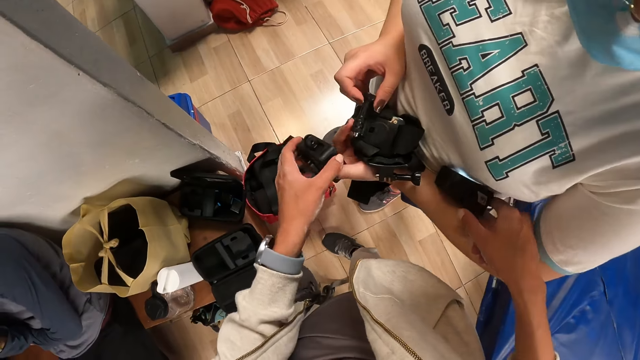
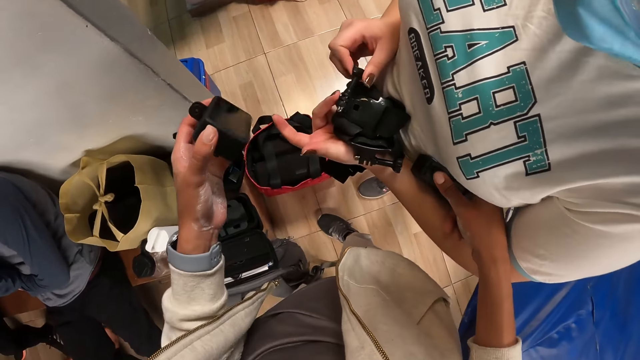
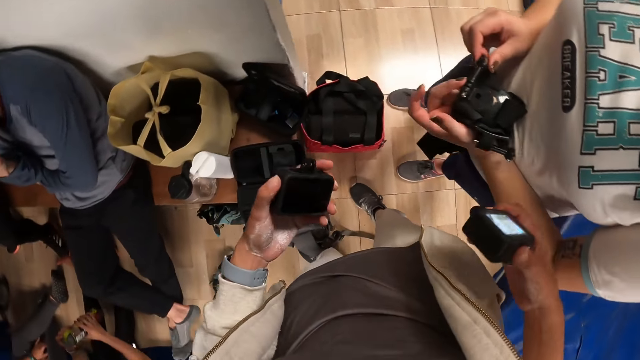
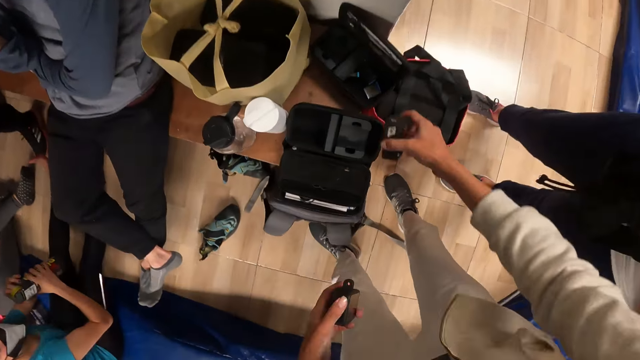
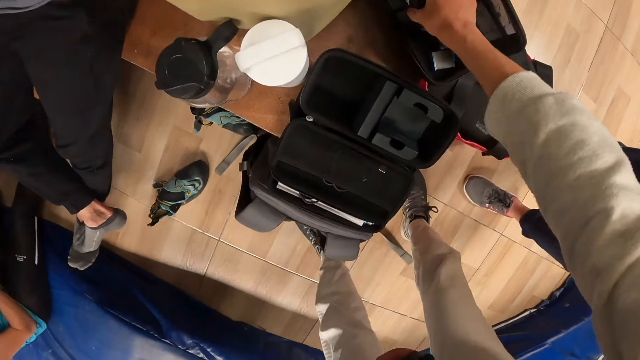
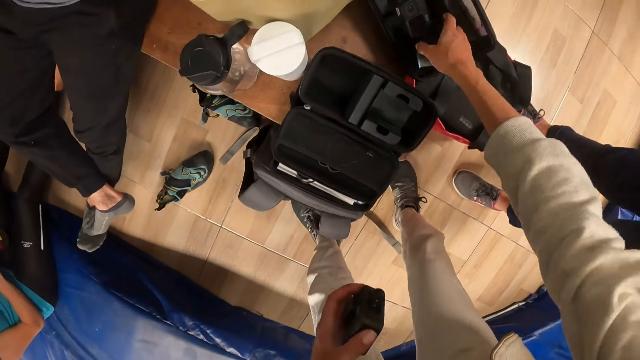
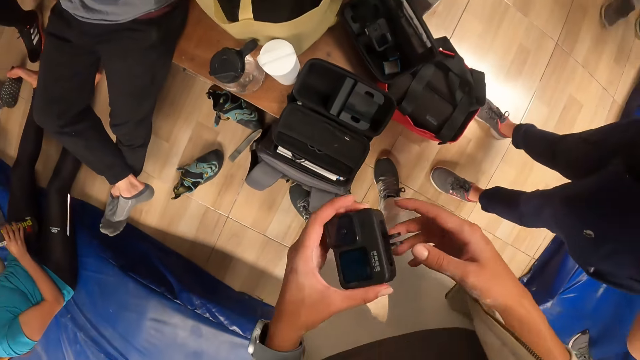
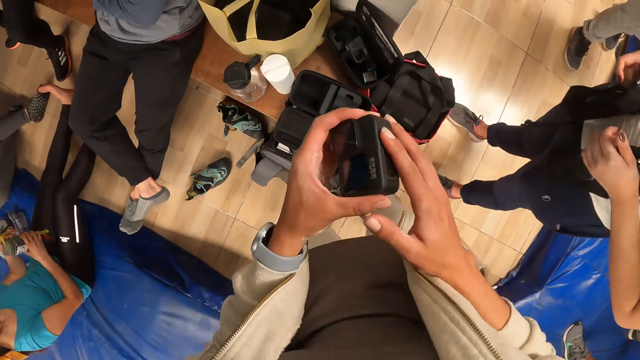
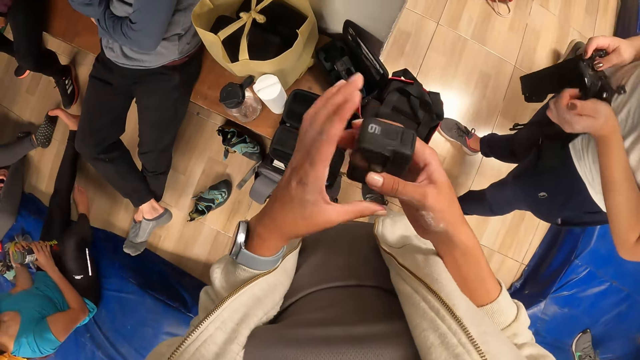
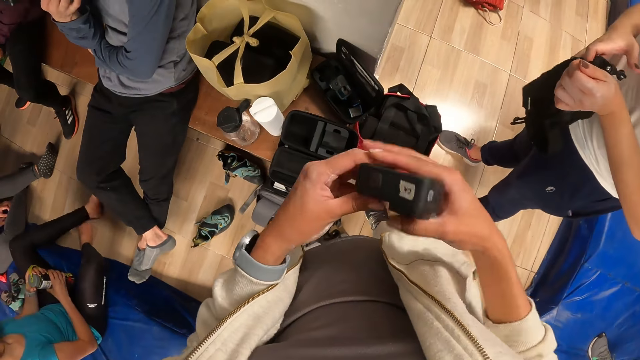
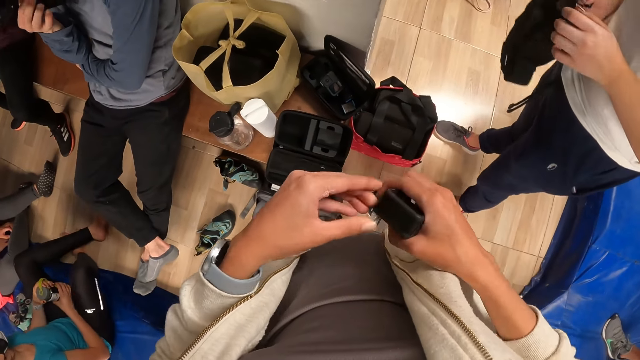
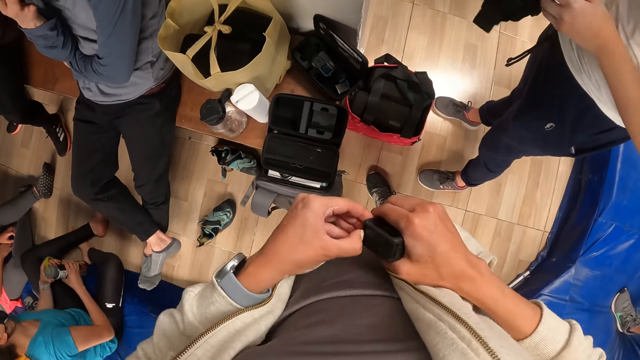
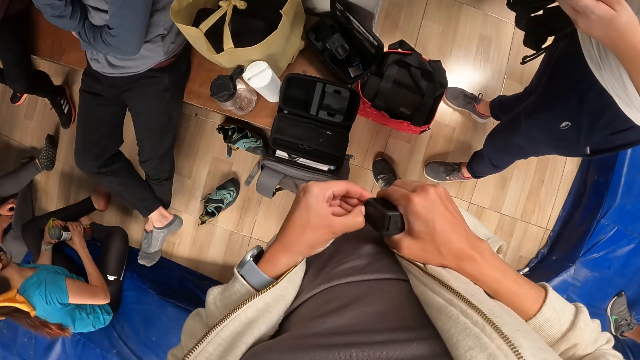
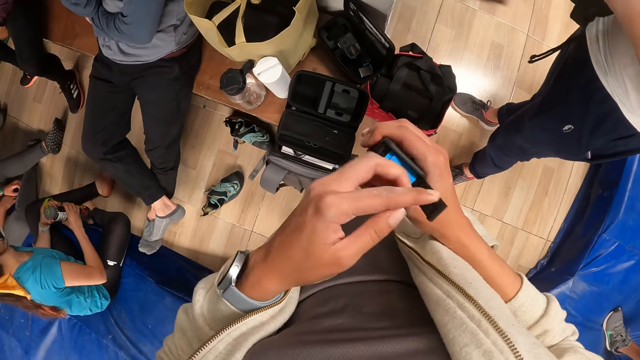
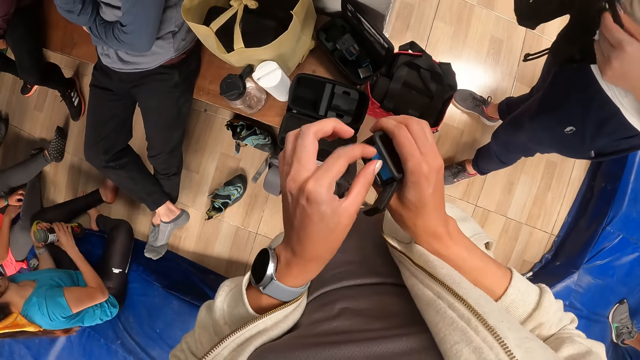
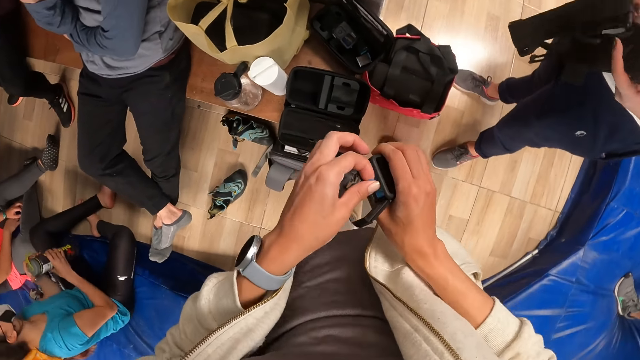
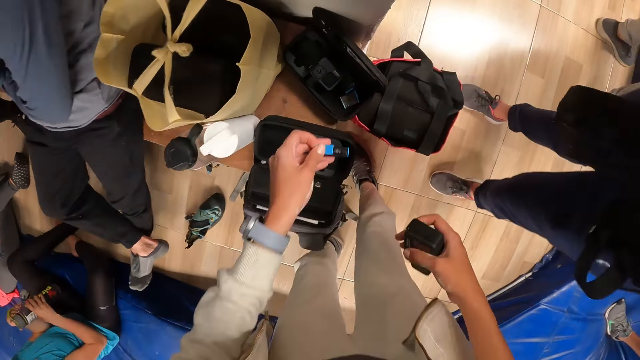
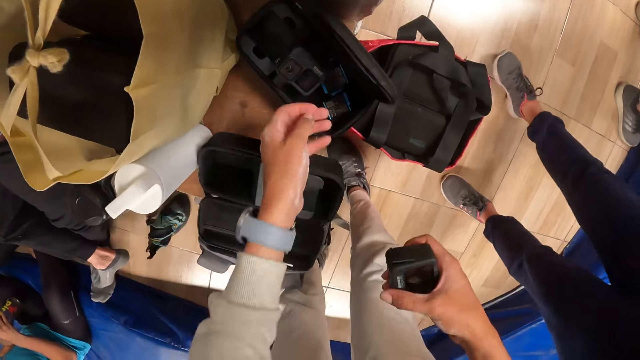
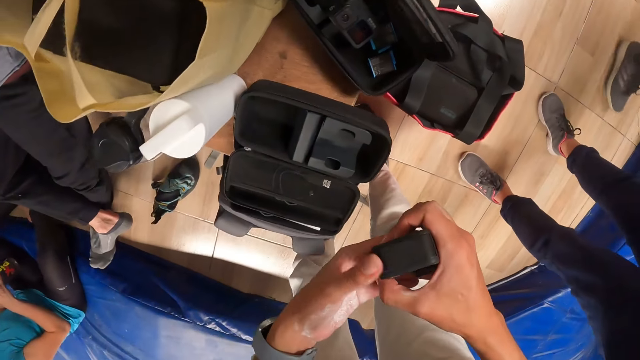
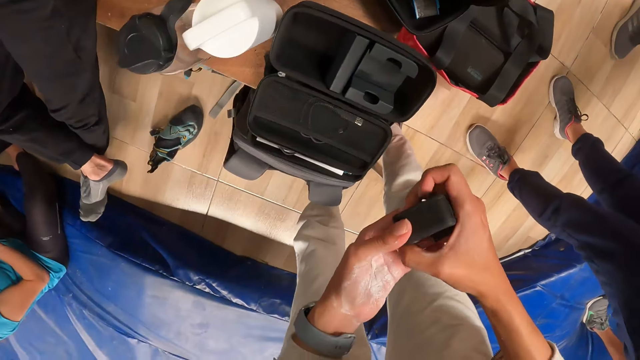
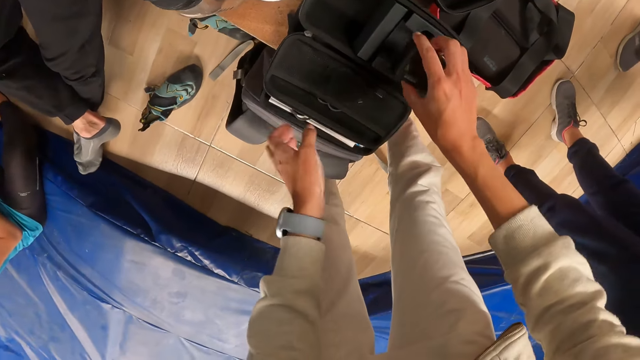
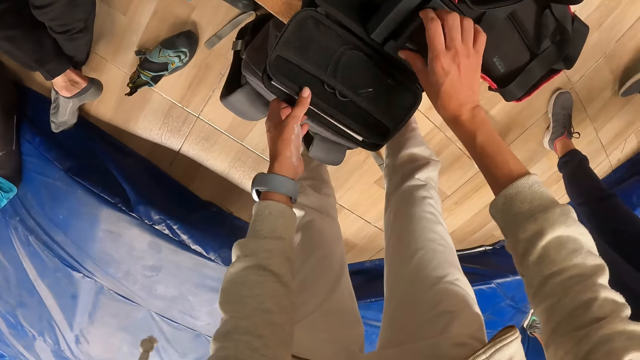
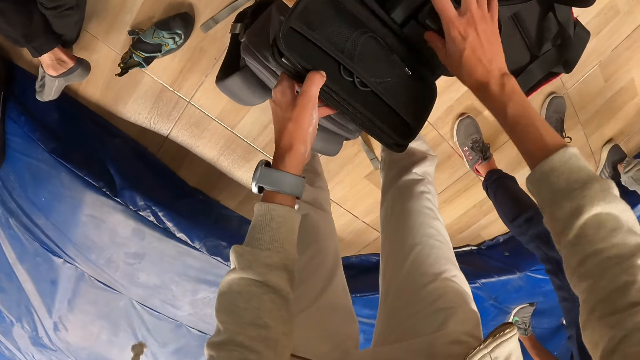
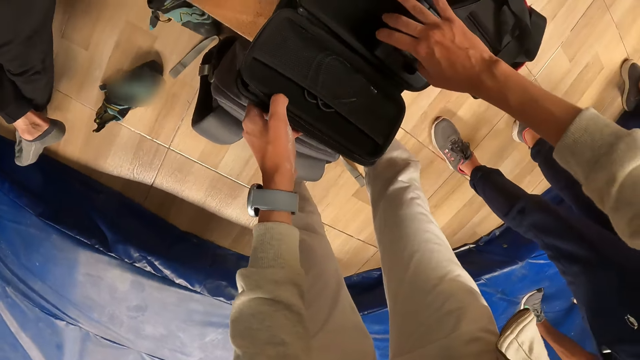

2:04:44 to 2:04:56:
The camera wearer takes the camera from the woman with his right hand. He drops the camera on a pouch on the bench with his right hand. He rotates the camera on the hand. He passes the camera to his right hand with his left hand. He opens the camera with his left hand. He removes a battery from the camera with his left hand. He drops the battery in the pouch with his left hand. He drops the camera in the pouch on the bench with his right hand.

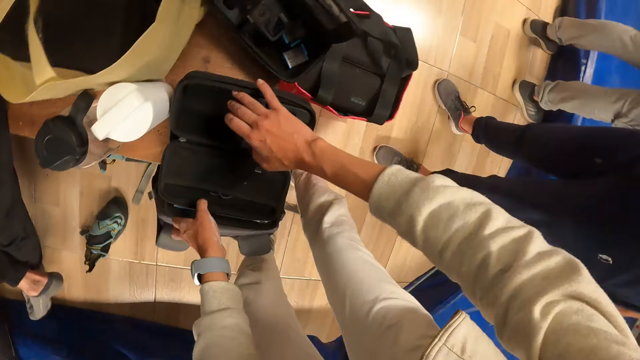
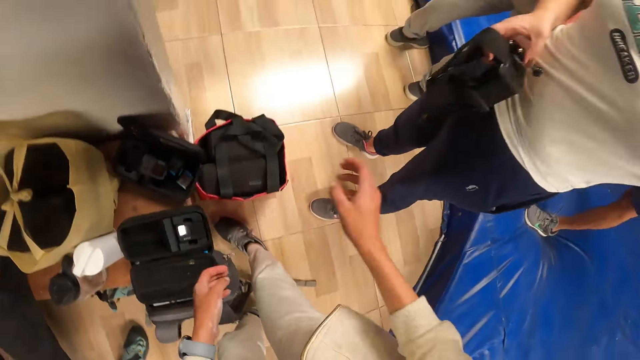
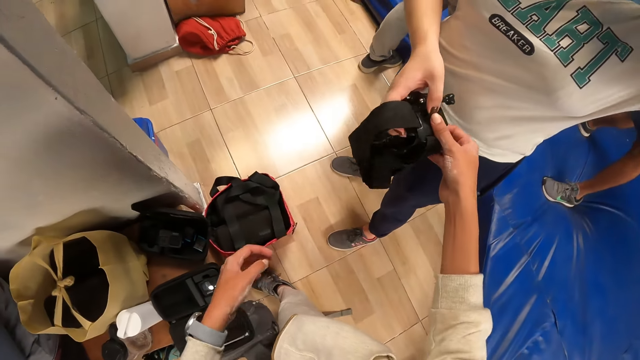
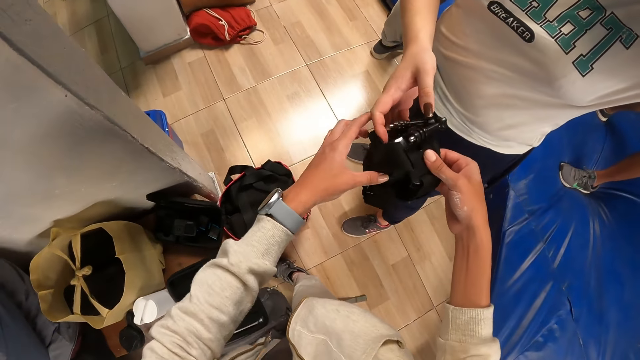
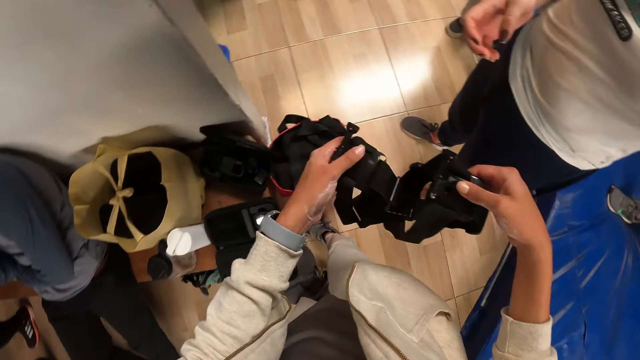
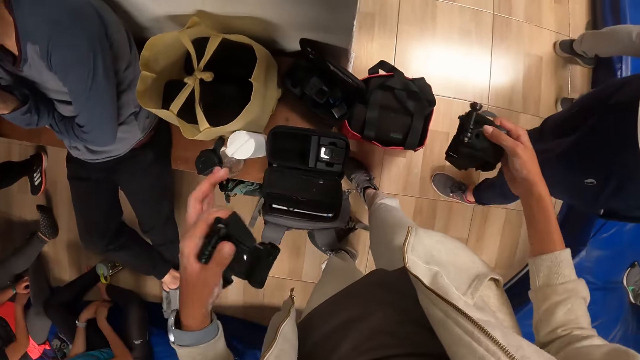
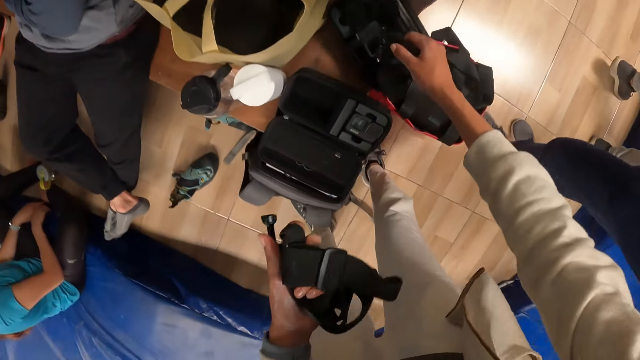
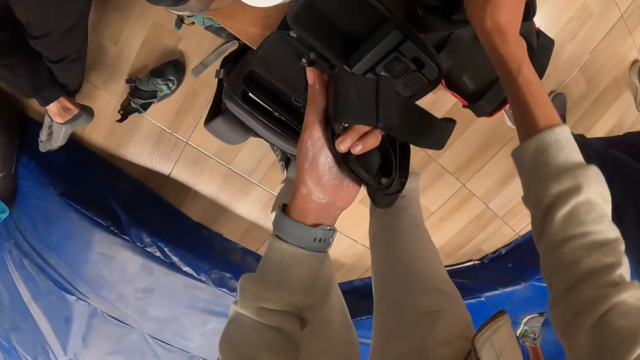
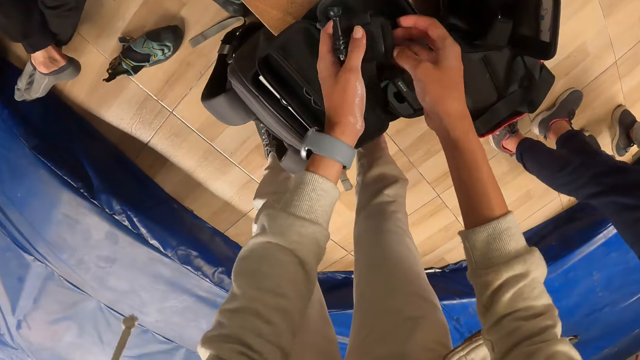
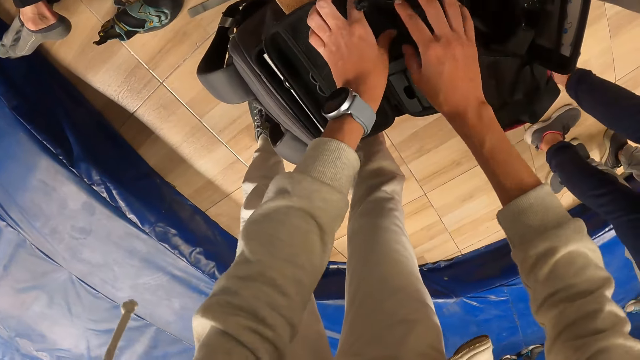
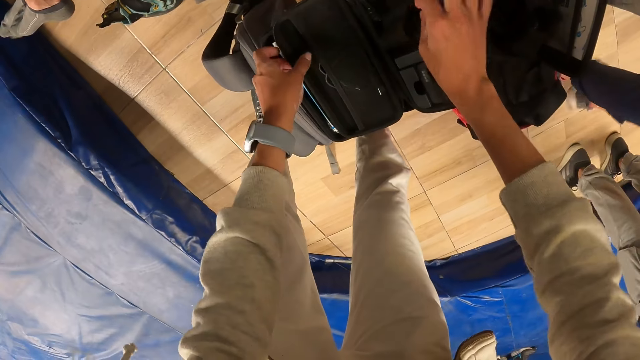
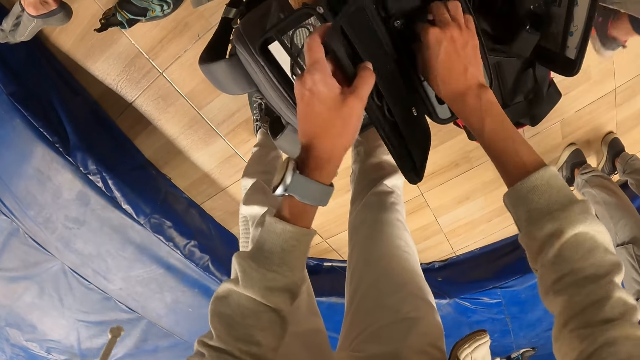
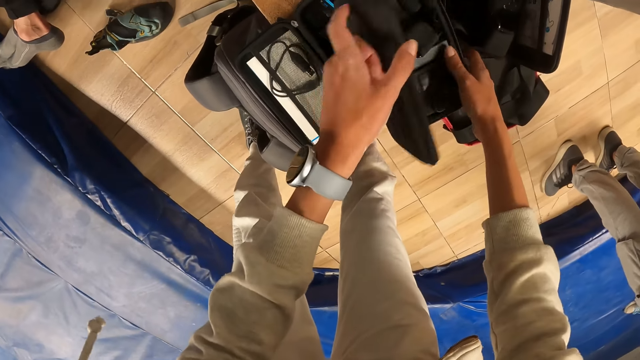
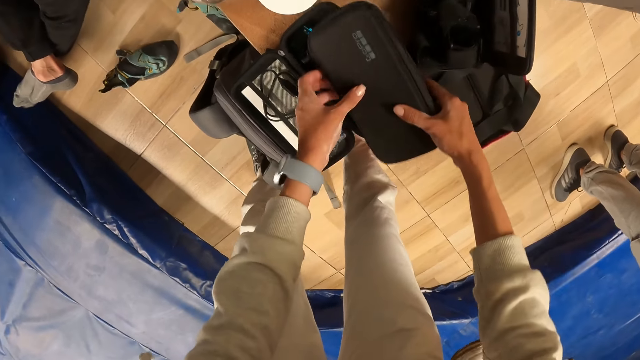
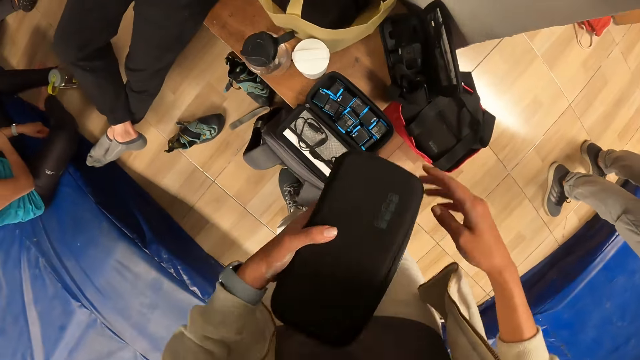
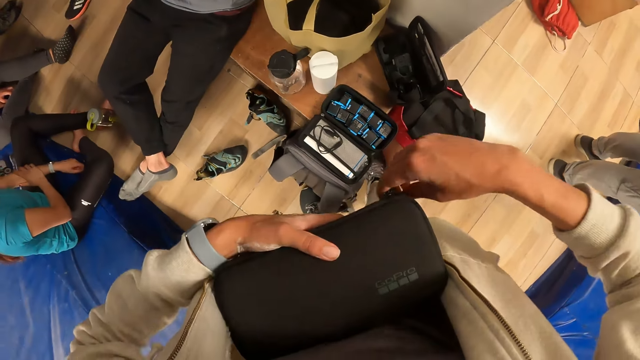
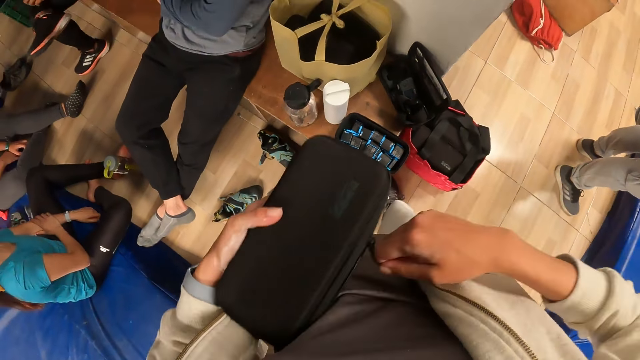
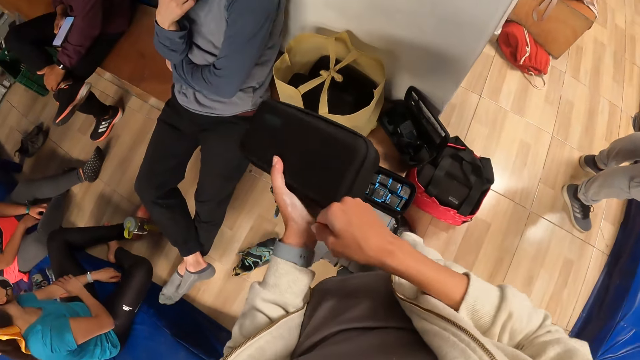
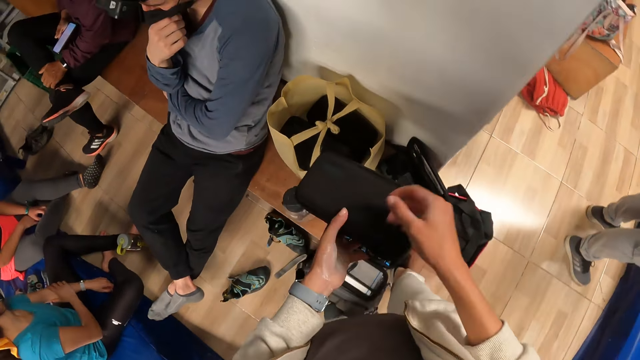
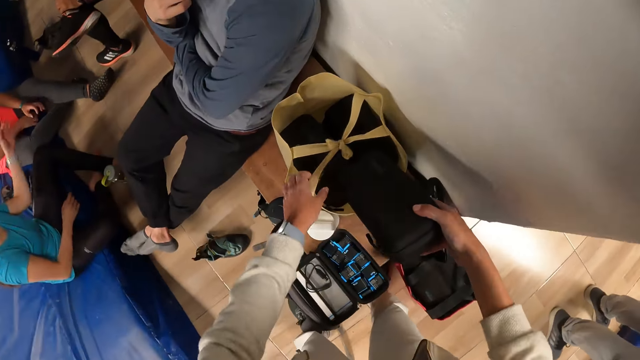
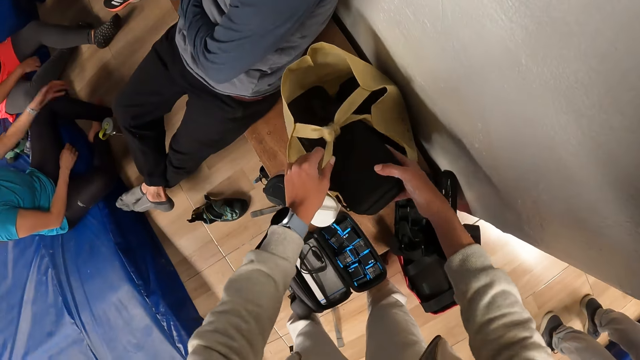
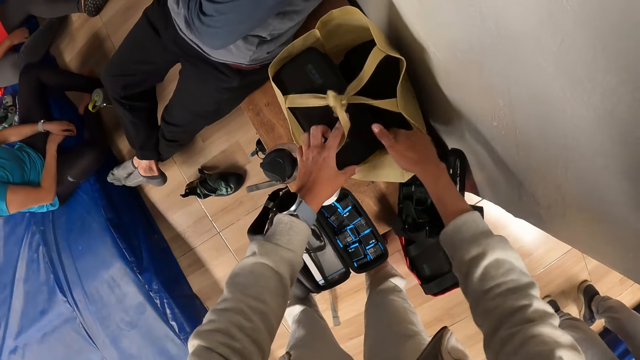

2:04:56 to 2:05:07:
The woman passes the straps or headband to the camera wearer with her right hand. The camera wearer separates the straps with both hands. He drops the strap on the pouch or casing on the bench with his right hand. He folds the camera headband. He drops the strap on the pouch on the bench with both hands. He presses the camera headband in the casing. He closes the pouch with his left hand. He carries the pouch from the bench with both hands. He zips the pouch with his right hand. He drops the pouch in the bag with his right hand.
